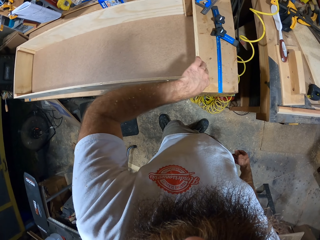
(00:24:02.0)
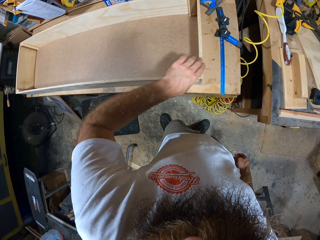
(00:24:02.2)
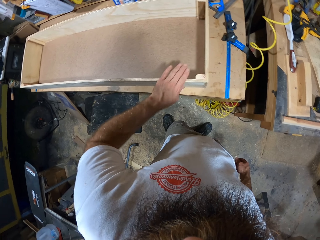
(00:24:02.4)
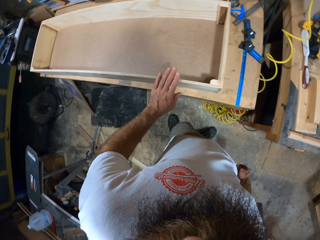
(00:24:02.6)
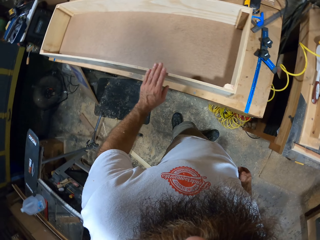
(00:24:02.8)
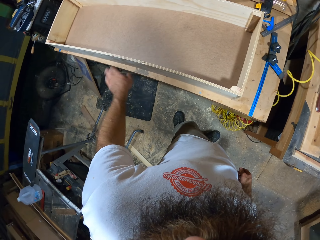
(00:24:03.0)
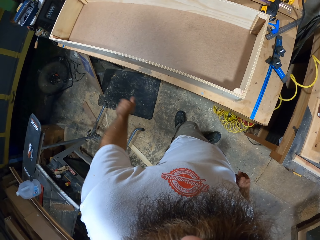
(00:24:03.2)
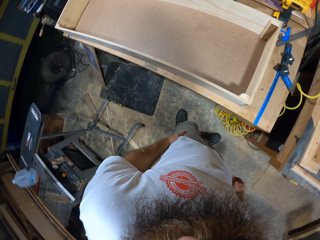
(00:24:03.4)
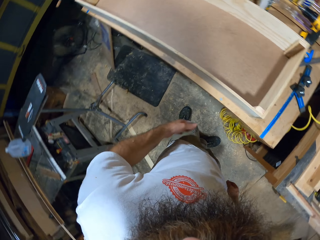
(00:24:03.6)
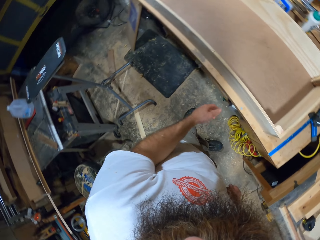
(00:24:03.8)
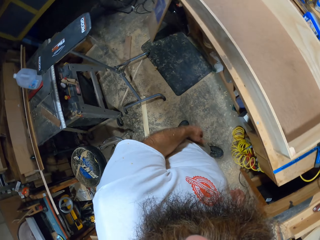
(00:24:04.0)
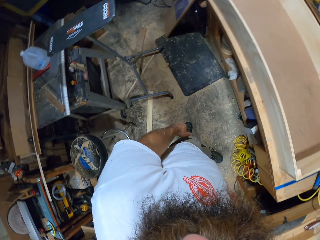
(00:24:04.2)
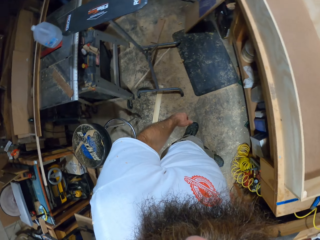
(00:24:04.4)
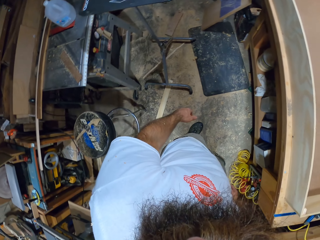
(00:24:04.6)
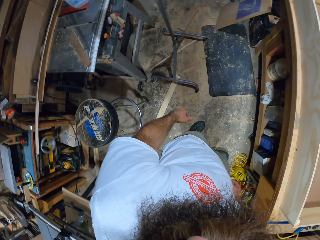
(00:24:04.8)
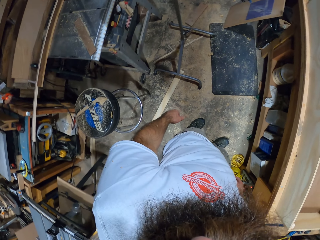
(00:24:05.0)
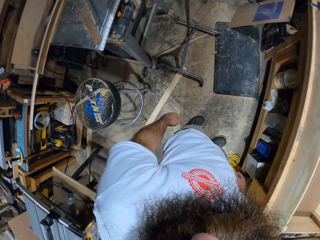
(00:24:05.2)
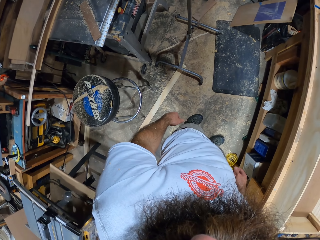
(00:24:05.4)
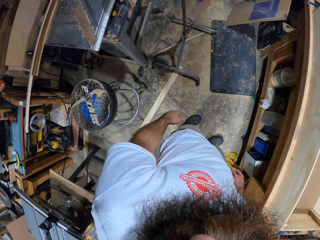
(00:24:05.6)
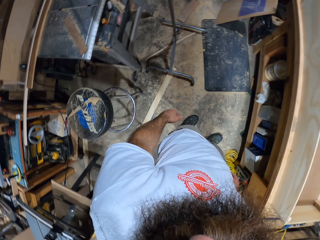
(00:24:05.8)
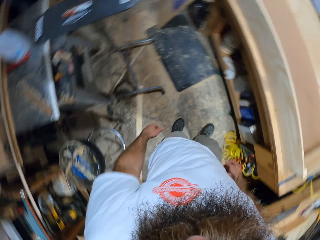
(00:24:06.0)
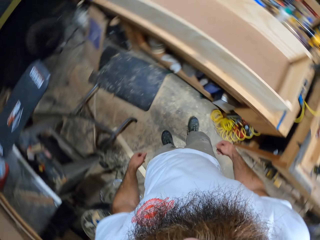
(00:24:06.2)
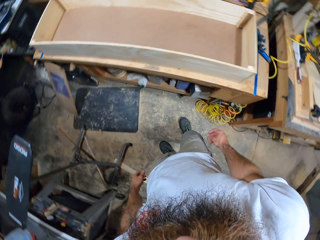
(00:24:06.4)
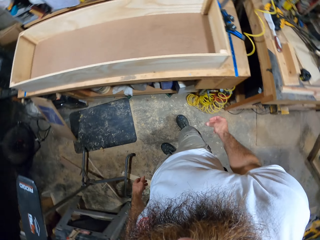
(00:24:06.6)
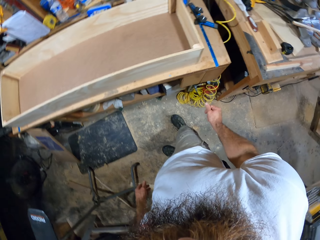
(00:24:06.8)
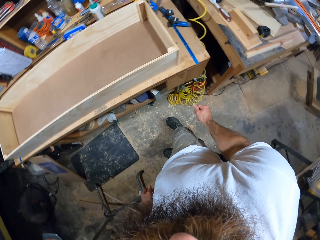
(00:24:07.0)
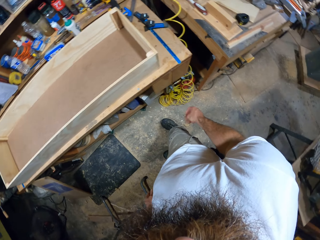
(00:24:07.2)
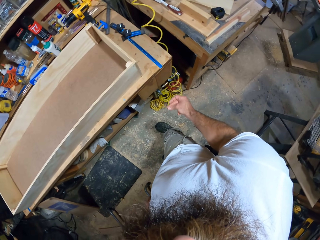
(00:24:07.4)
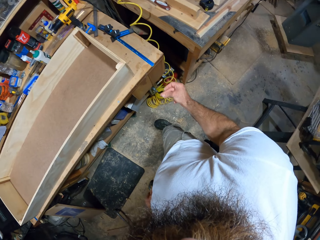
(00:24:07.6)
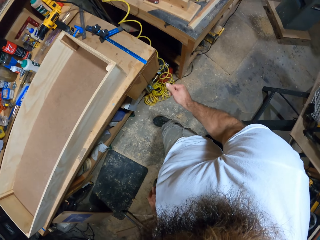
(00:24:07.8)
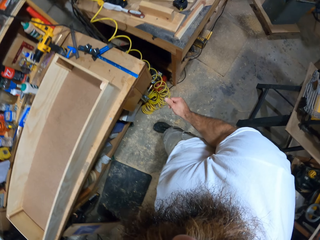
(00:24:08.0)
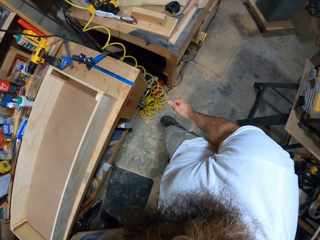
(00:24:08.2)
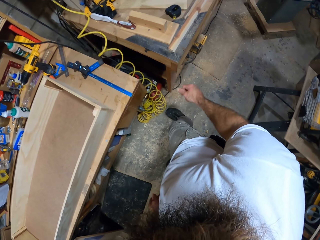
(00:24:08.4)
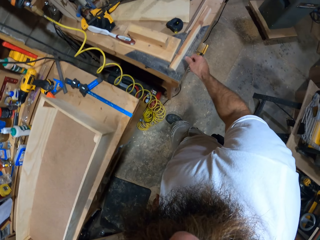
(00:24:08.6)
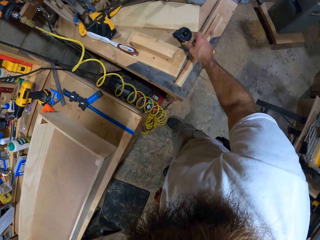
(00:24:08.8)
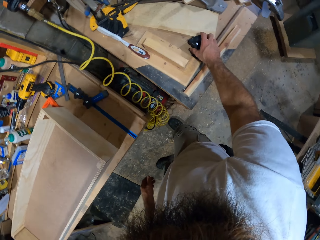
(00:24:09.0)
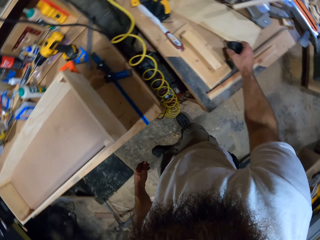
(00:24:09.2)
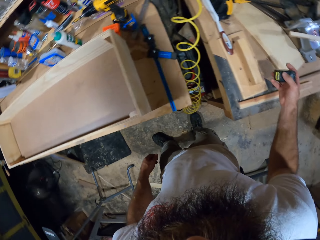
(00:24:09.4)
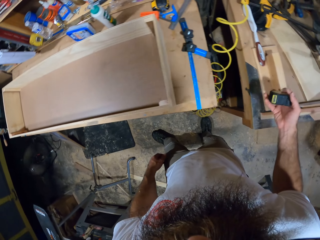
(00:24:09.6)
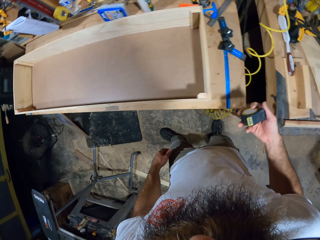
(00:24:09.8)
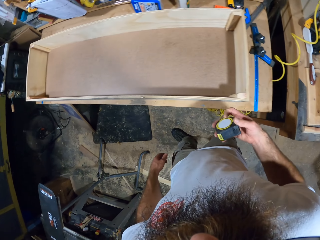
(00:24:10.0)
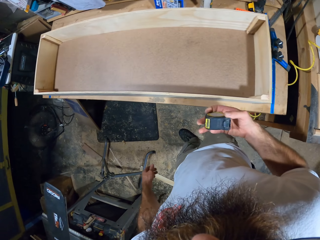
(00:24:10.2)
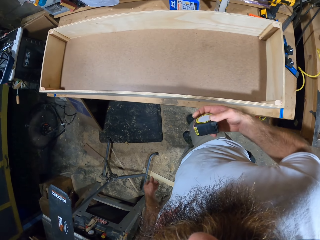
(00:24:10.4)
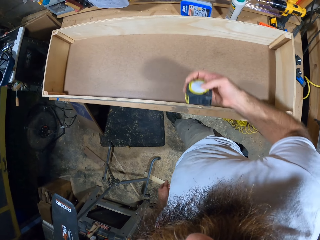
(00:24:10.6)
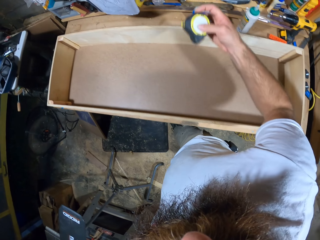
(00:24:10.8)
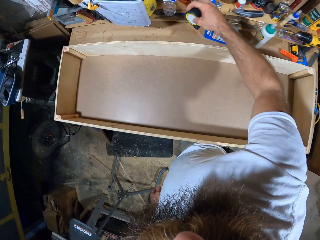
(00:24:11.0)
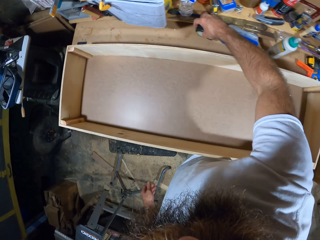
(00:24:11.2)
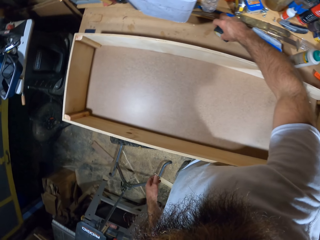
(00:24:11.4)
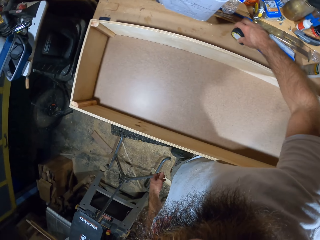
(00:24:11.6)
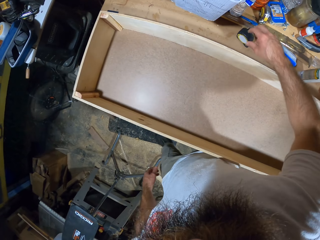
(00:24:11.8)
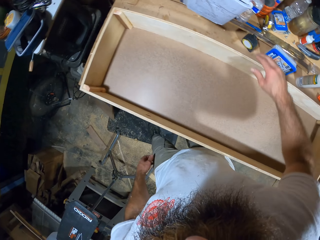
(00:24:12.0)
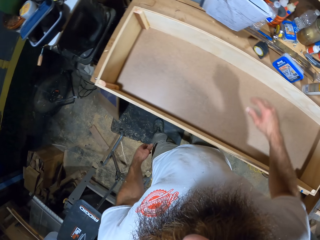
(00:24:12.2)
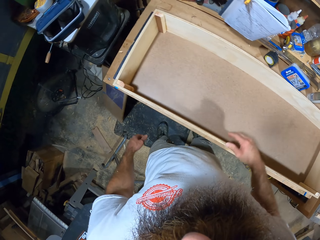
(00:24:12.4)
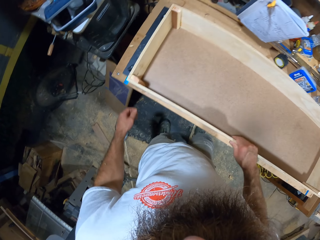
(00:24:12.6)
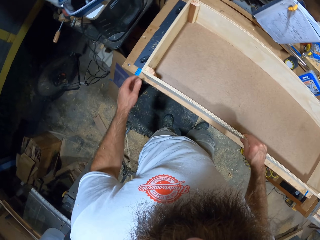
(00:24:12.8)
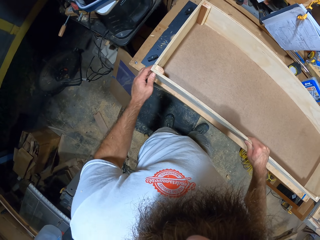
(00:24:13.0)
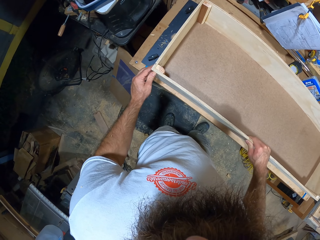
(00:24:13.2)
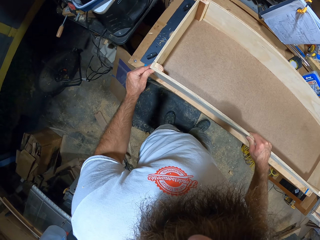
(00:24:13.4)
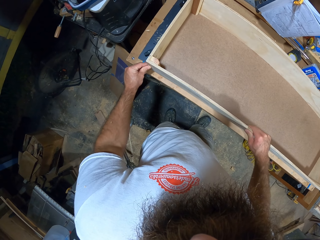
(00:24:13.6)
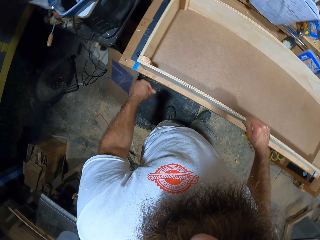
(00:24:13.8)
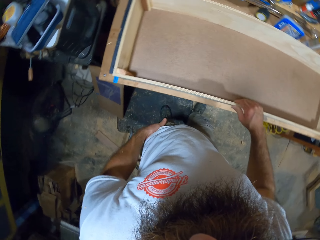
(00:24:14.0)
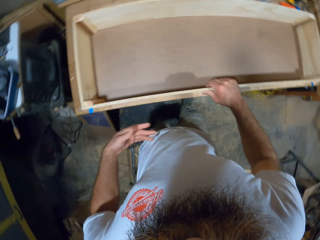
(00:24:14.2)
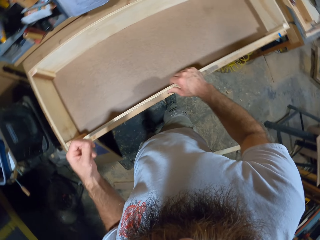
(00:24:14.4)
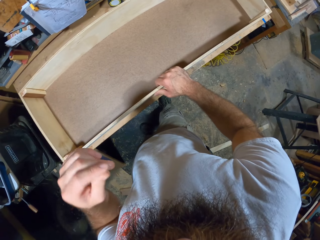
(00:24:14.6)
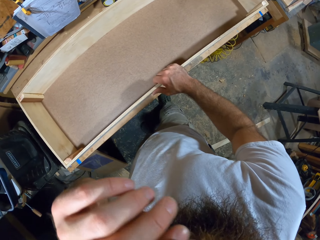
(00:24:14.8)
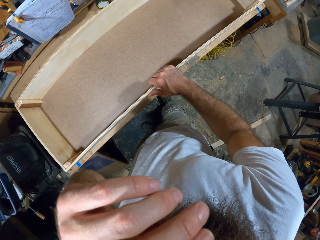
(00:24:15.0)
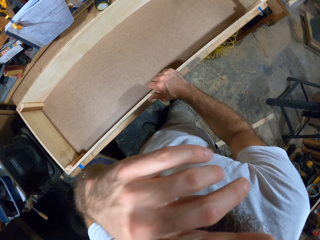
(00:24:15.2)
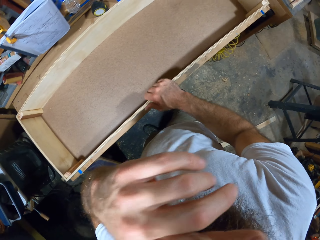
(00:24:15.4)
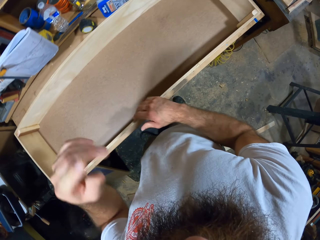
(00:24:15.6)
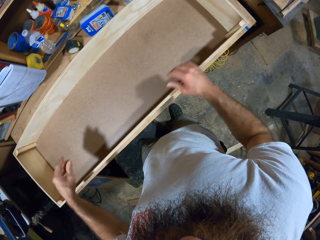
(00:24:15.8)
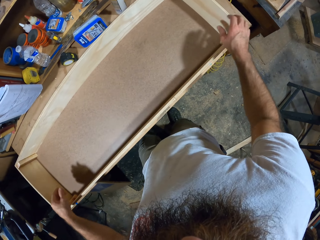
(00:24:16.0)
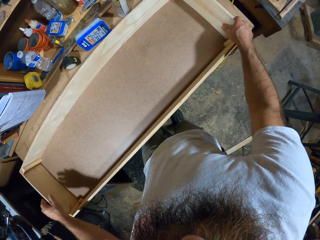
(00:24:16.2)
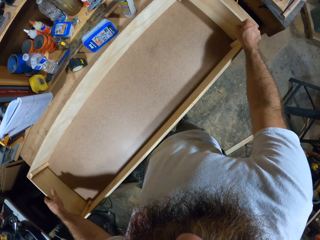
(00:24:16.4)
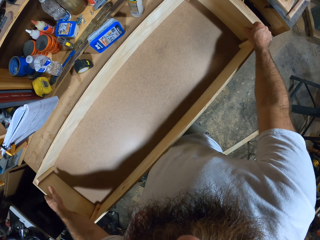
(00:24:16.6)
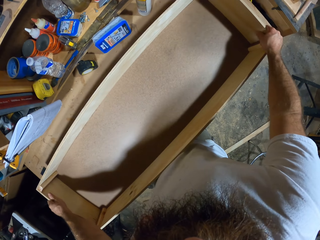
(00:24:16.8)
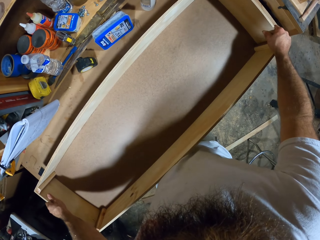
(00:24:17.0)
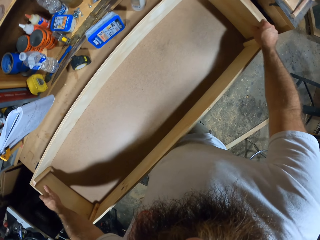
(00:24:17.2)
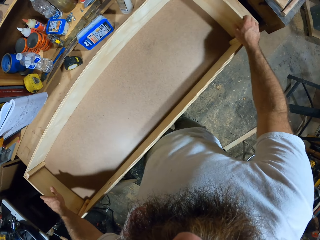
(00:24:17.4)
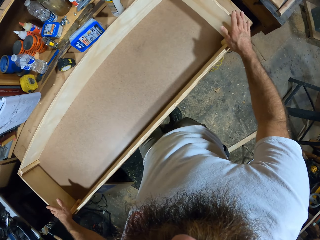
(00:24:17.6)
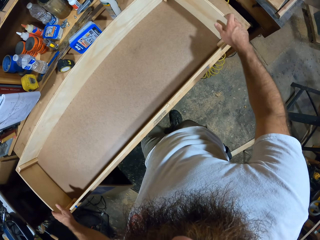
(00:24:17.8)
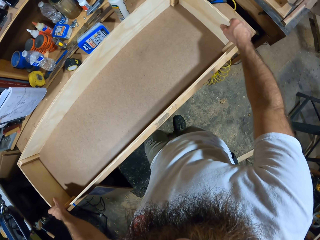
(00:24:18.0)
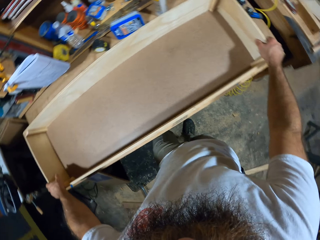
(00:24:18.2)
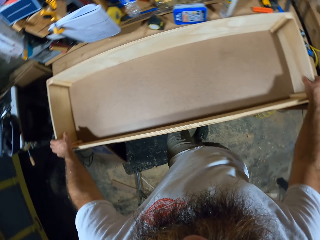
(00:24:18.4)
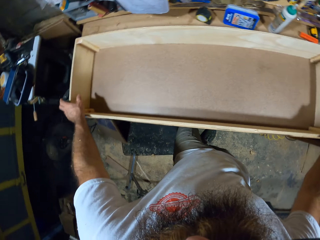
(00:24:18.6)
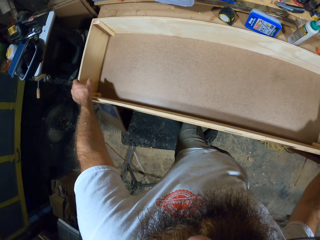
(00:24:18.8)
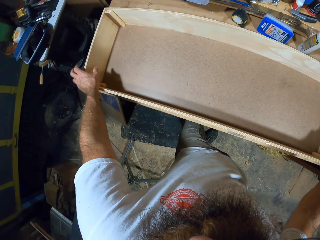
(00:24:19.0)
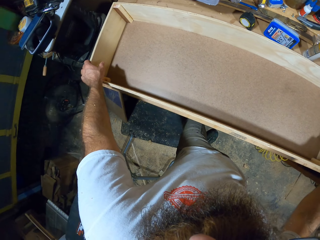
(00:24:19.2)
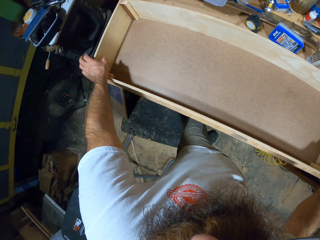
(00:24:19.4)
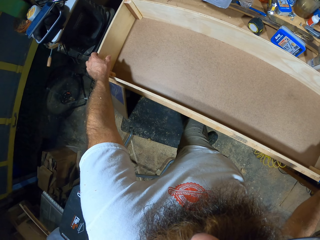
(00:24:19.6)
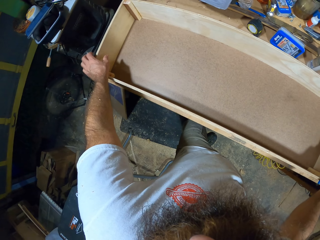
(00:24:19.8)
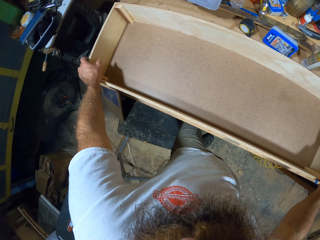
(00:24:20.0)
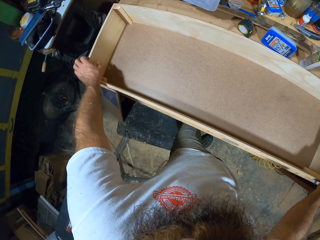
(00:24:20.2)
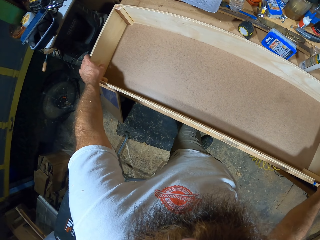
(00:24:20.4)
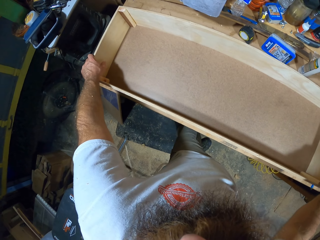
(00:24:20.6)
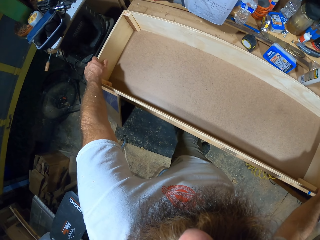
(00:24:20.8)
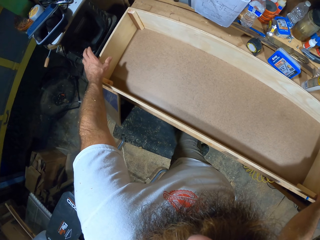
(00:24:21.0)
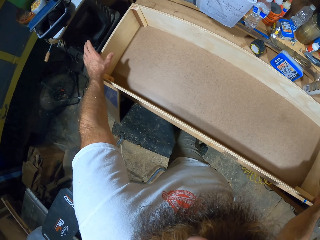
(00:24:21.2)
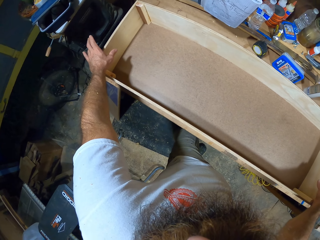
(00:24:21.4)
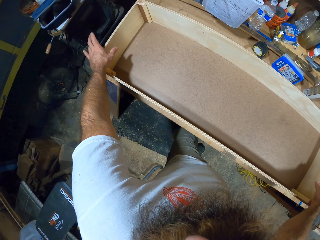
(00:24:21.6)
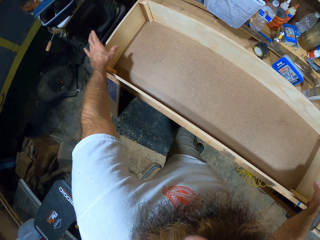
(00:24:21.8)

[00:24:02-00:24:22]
The camera wearer looks around. He picks up the measuring tape on the table with his right hand. He drops the measuring tape in his right hand on the table. He touches the woodwork on the table with his right hand. He wipes his face with his left hand. He holds the woodwork on the table with both hands.

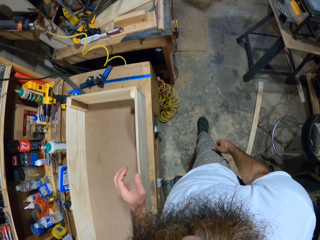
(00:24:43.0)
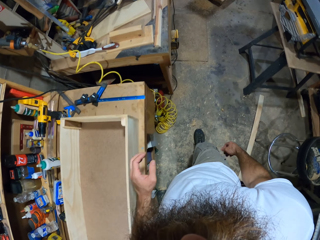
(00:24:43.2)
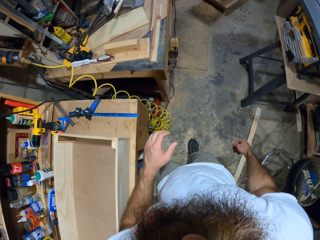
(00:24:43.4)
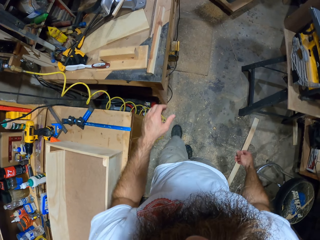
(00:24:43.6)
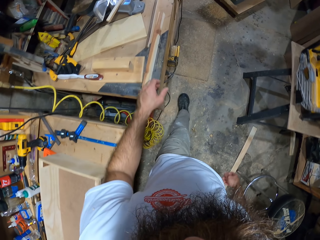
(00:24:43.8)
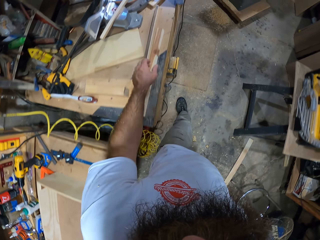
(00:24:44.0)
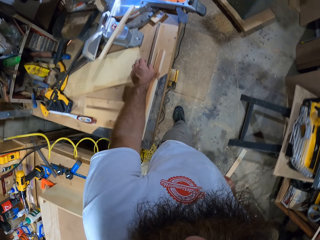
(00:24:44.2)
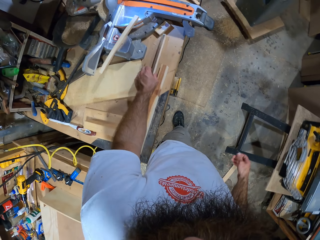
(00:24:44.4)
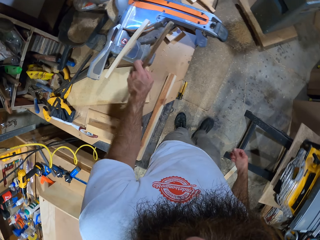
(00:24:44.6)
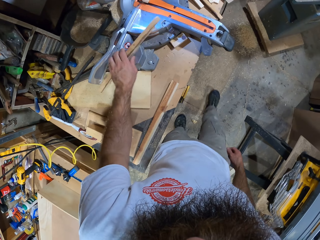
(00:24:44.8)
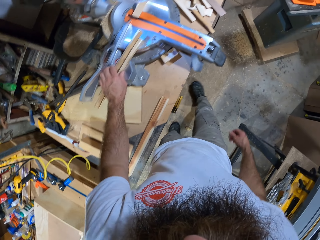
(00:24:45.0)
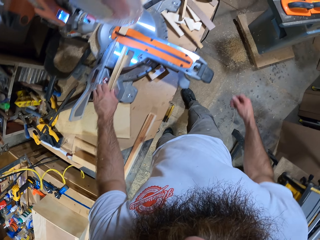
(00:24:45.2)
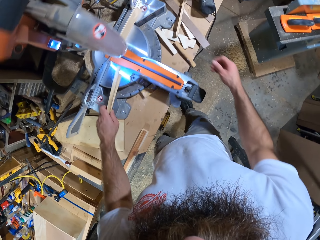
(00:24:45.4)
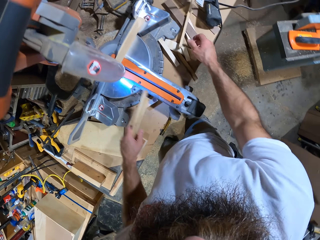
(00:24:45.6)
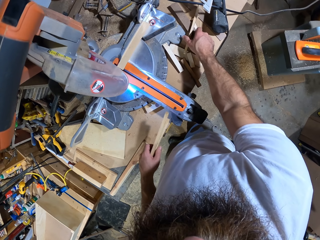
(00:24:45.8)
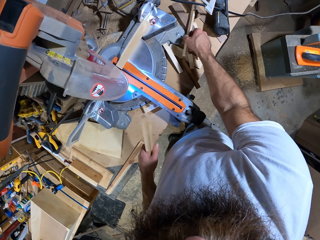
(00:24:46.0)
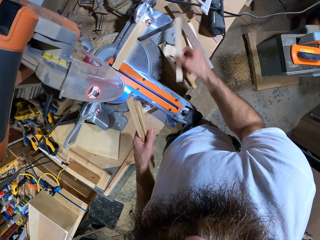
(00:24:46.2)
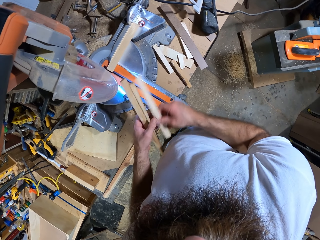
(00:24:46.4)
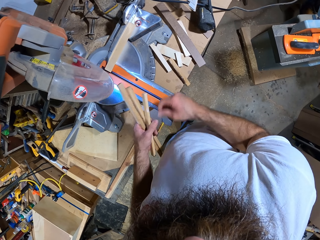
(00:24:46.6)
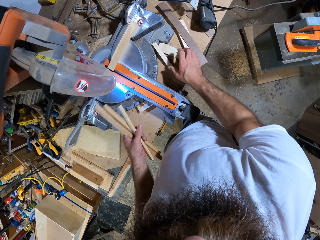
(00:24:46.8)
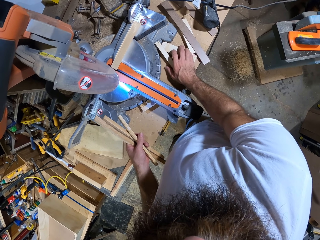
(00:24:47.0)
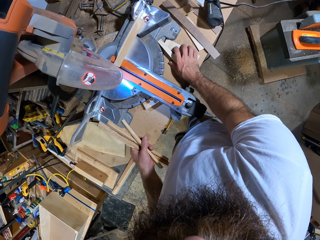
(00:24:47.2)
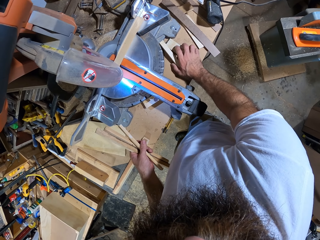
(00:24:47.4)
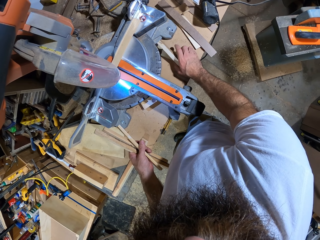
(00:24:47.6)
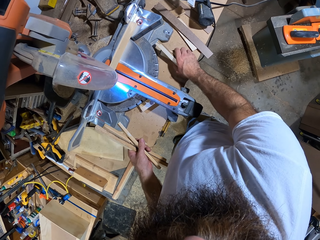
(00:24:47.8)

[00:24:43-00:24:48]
The camera wearer picks up a piece of wood on the table with his left hand. He does so again. He picks up a piece of wood on the table with his right hand. He moves the piece of wood in his right hand to his left hand. He picks up pieces of wood on the table with his right hand.
